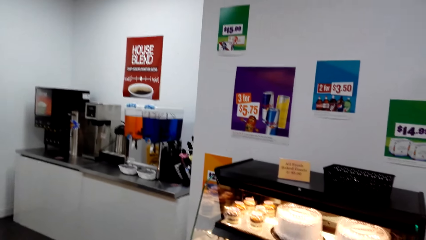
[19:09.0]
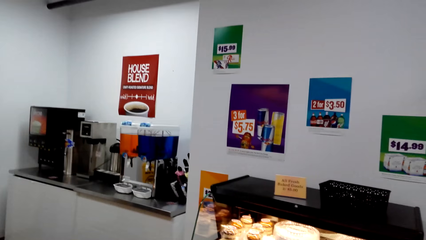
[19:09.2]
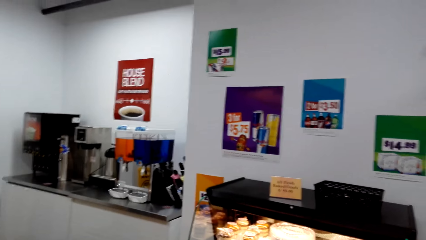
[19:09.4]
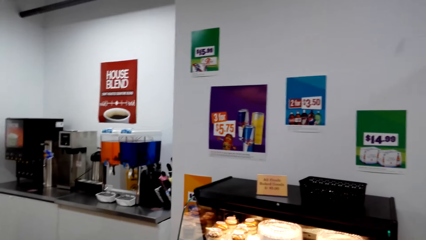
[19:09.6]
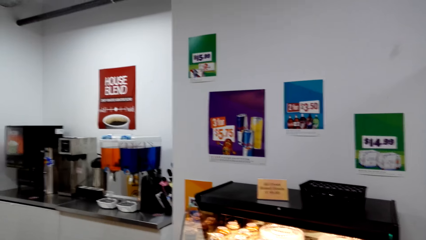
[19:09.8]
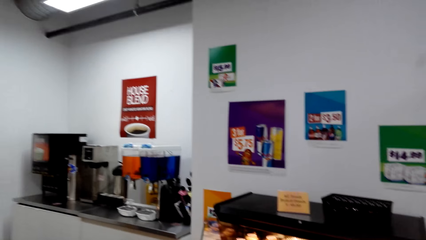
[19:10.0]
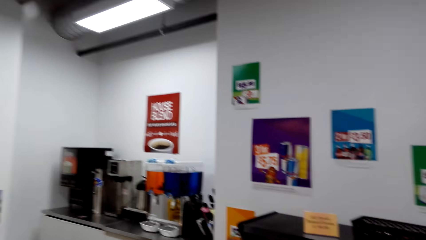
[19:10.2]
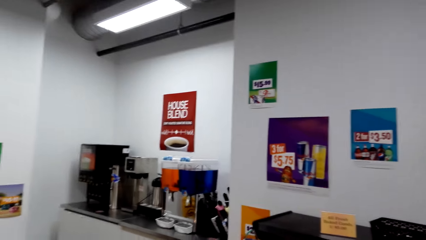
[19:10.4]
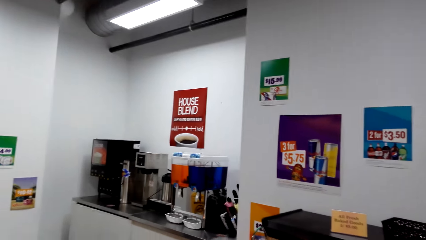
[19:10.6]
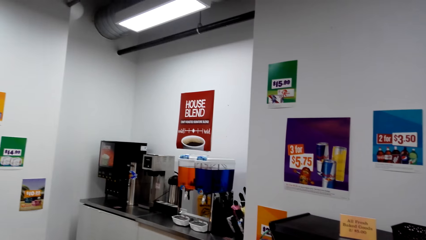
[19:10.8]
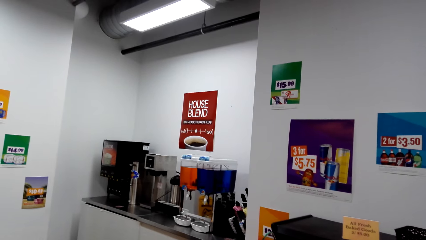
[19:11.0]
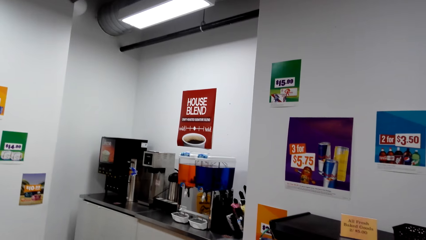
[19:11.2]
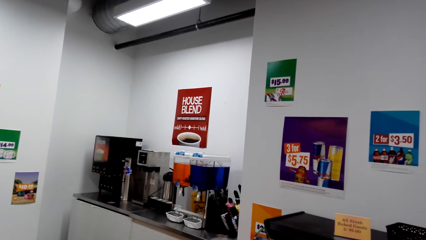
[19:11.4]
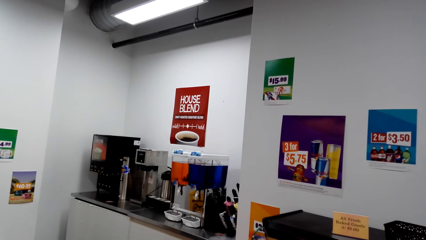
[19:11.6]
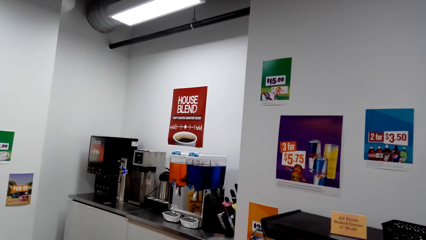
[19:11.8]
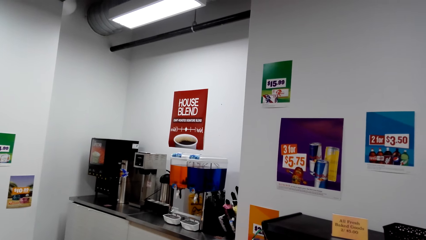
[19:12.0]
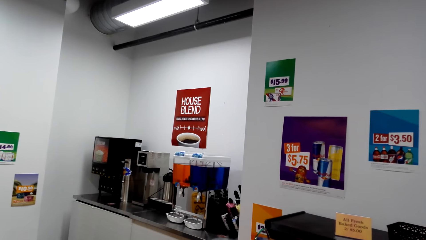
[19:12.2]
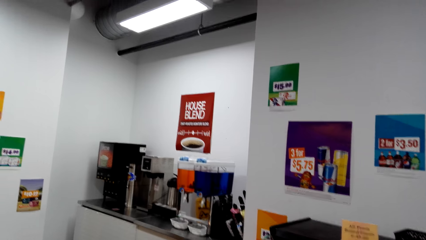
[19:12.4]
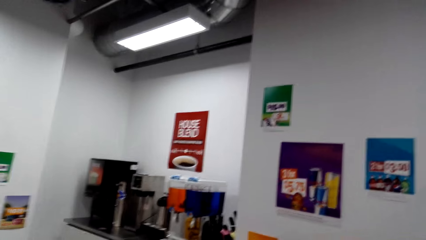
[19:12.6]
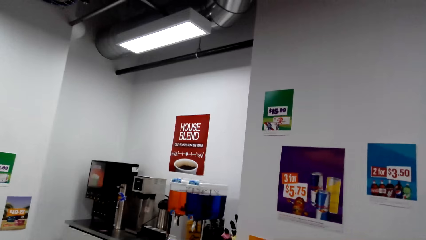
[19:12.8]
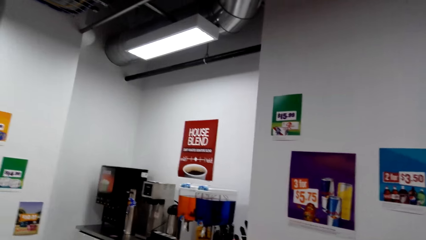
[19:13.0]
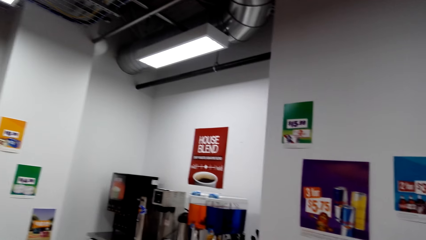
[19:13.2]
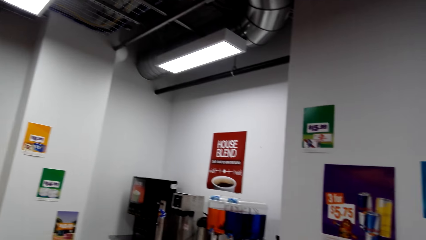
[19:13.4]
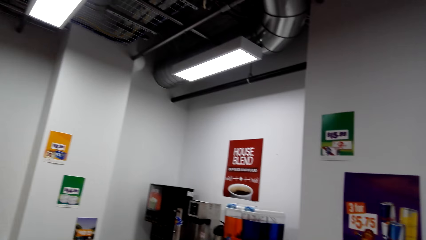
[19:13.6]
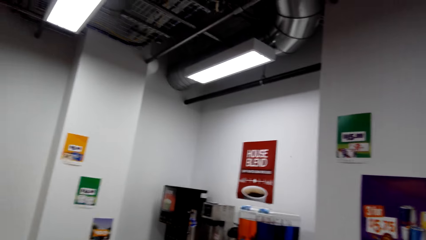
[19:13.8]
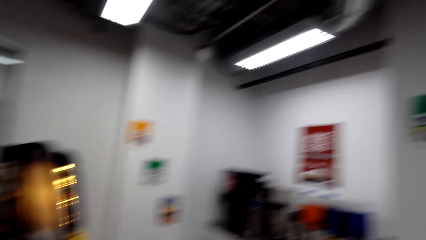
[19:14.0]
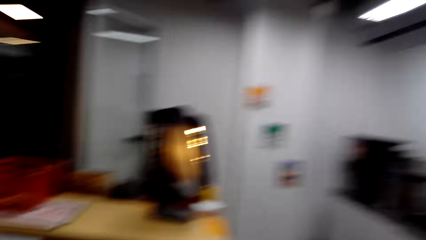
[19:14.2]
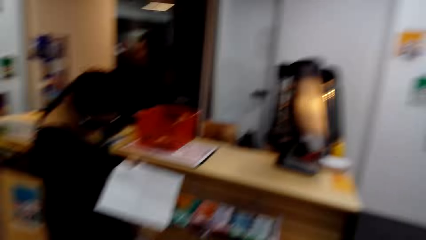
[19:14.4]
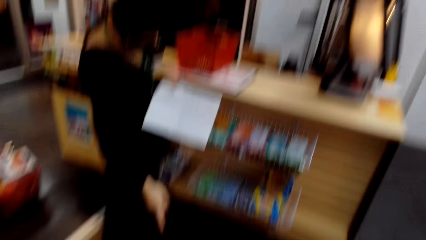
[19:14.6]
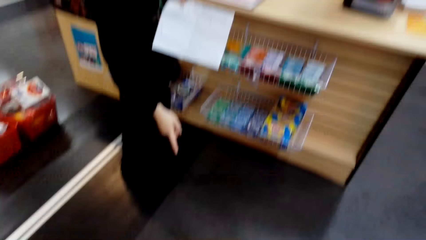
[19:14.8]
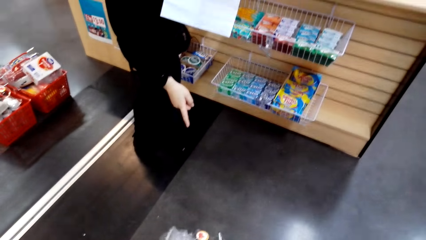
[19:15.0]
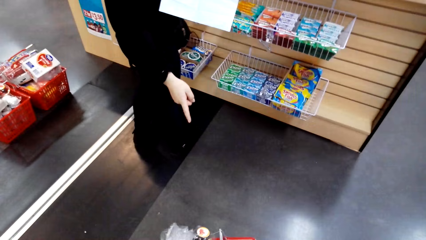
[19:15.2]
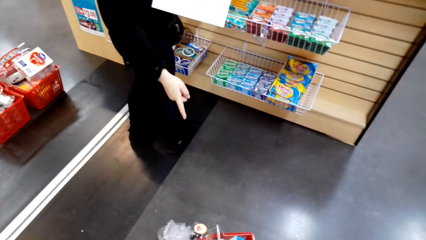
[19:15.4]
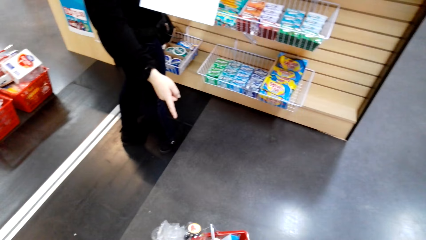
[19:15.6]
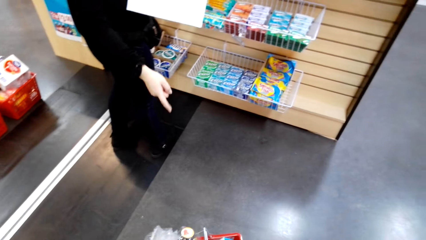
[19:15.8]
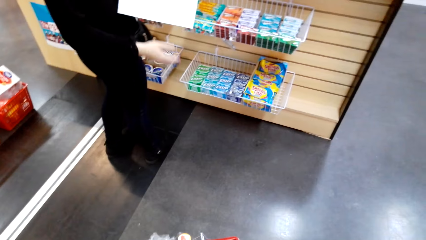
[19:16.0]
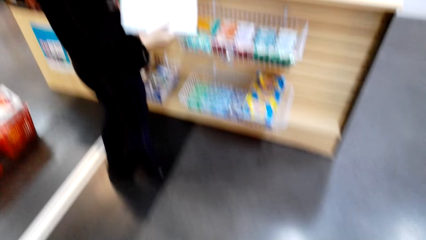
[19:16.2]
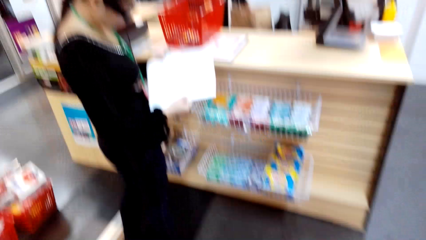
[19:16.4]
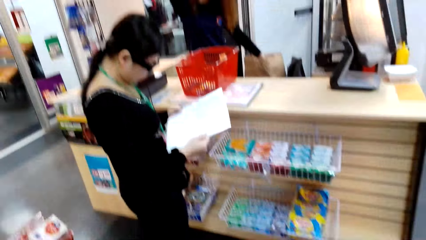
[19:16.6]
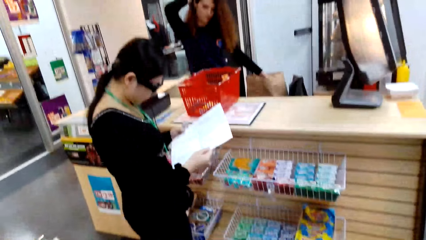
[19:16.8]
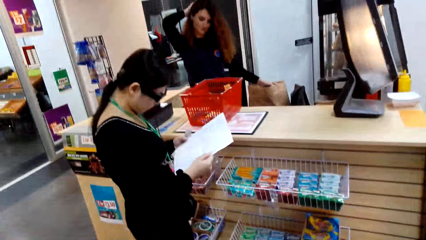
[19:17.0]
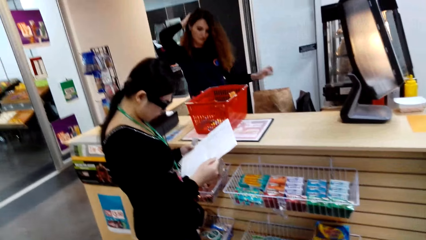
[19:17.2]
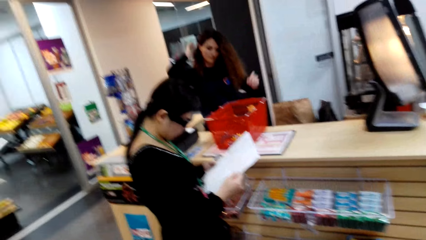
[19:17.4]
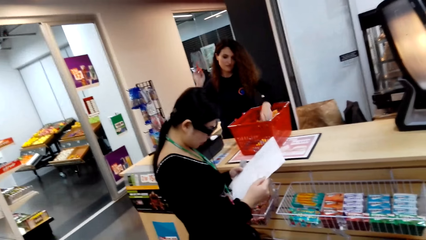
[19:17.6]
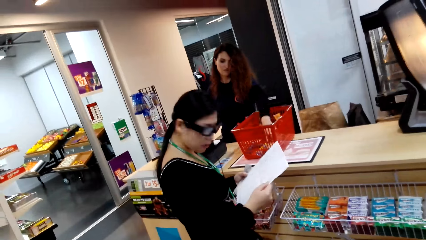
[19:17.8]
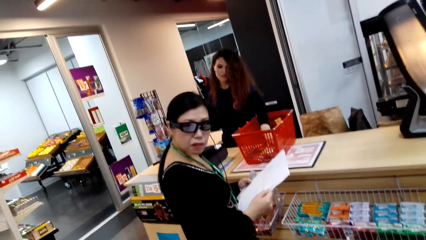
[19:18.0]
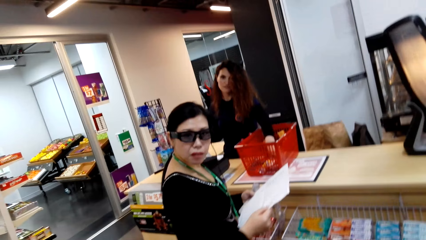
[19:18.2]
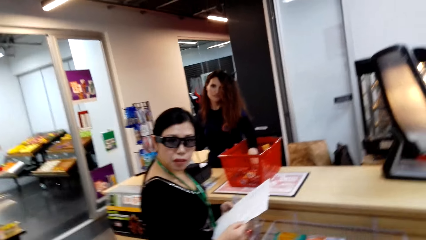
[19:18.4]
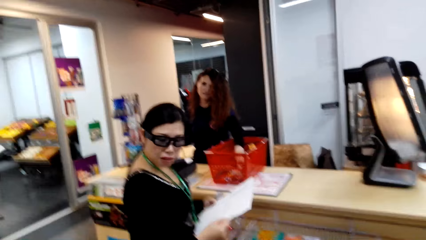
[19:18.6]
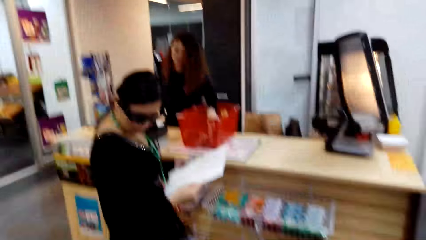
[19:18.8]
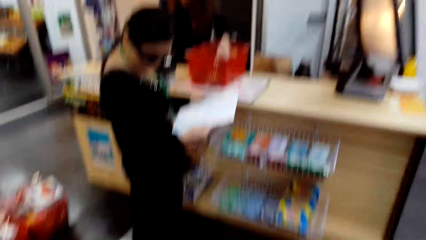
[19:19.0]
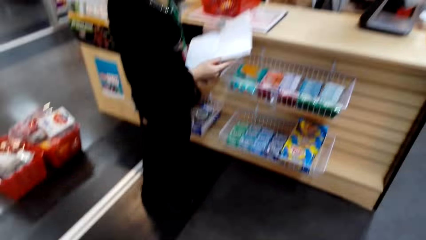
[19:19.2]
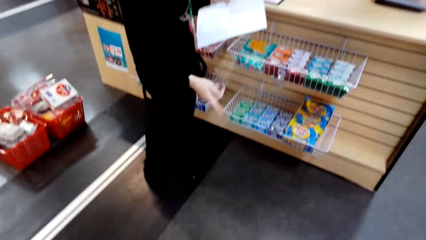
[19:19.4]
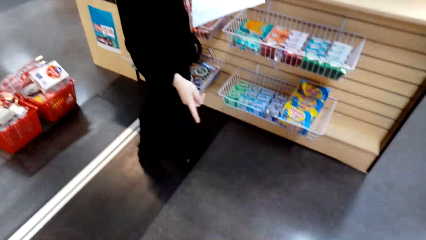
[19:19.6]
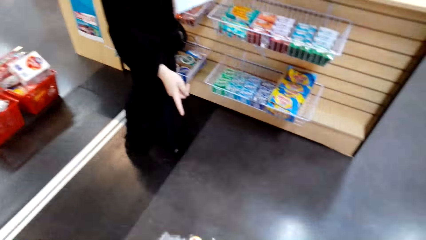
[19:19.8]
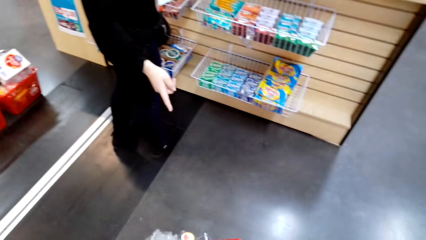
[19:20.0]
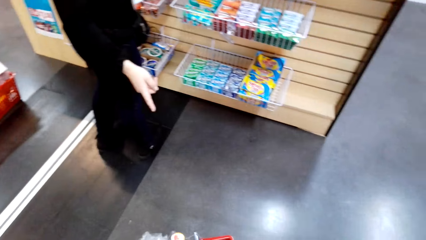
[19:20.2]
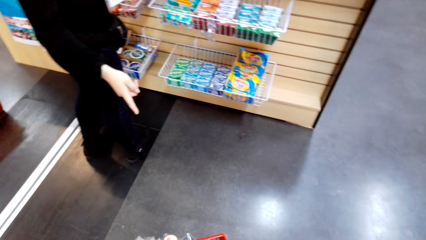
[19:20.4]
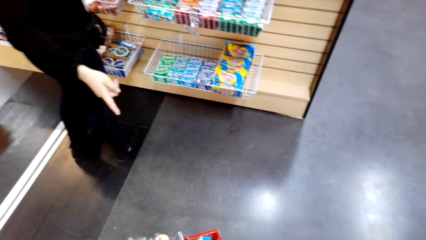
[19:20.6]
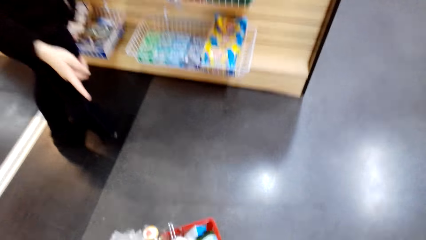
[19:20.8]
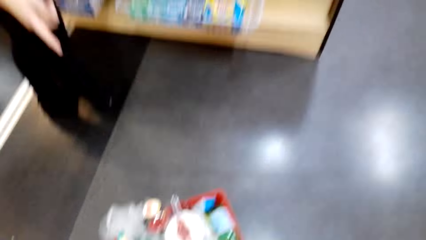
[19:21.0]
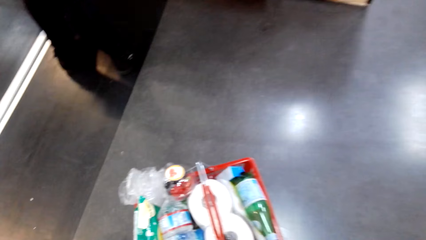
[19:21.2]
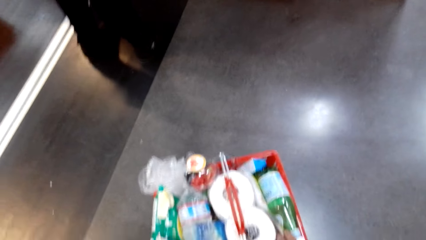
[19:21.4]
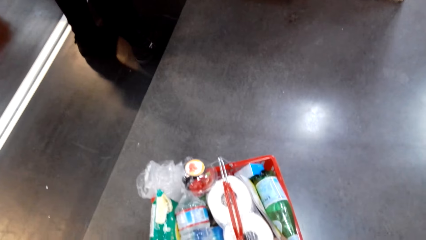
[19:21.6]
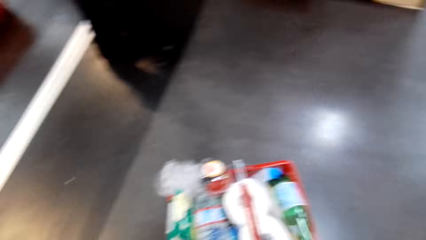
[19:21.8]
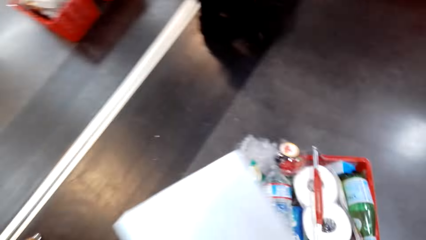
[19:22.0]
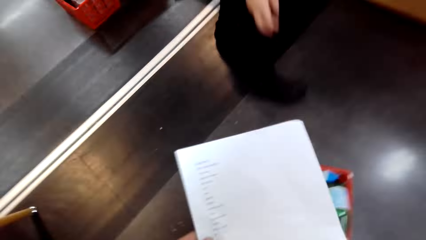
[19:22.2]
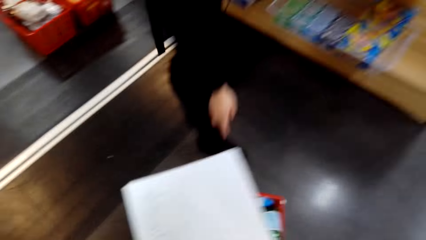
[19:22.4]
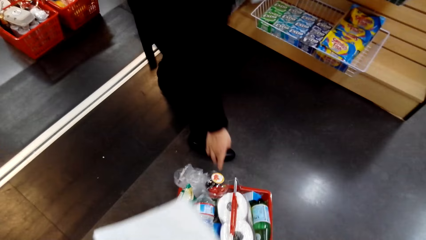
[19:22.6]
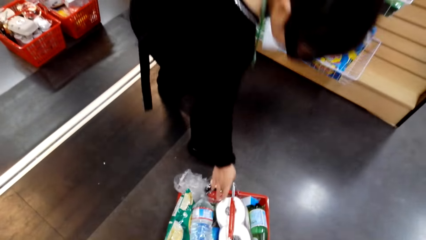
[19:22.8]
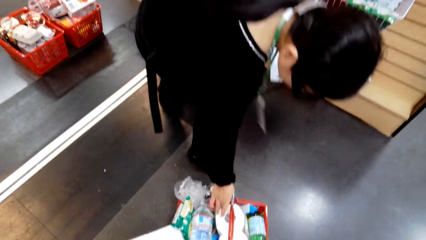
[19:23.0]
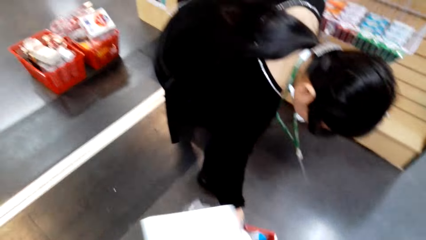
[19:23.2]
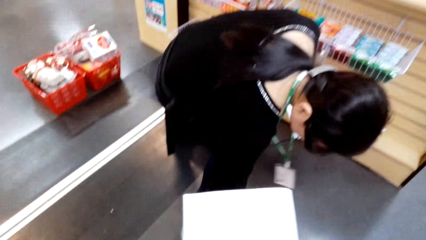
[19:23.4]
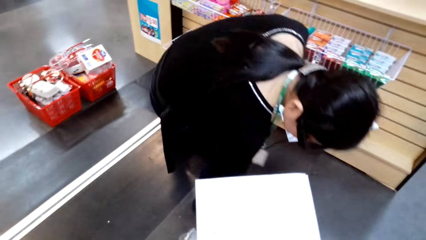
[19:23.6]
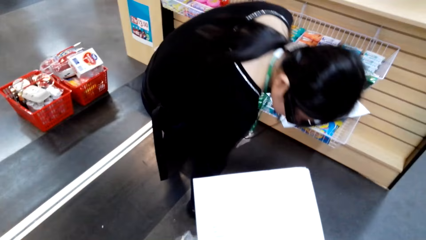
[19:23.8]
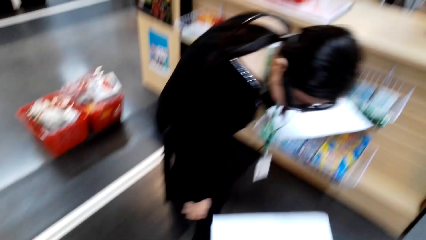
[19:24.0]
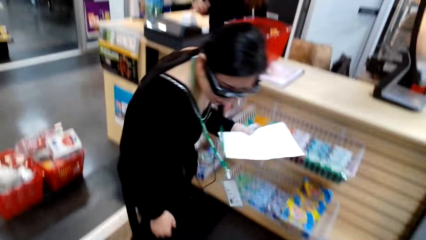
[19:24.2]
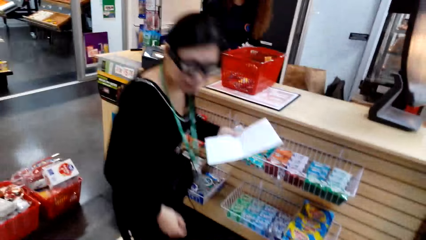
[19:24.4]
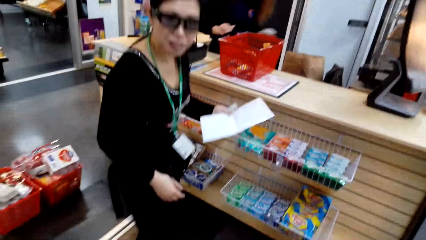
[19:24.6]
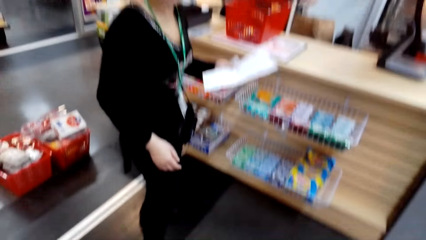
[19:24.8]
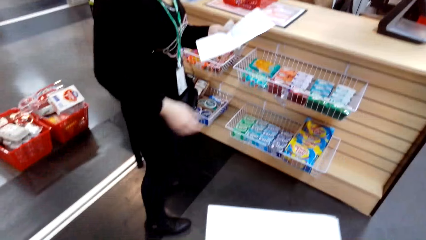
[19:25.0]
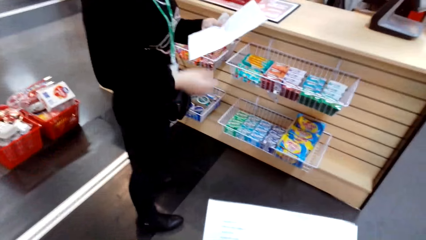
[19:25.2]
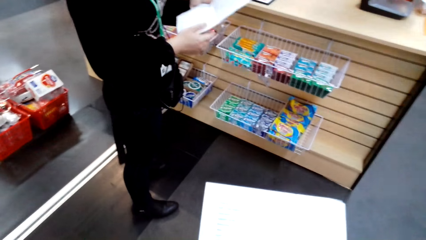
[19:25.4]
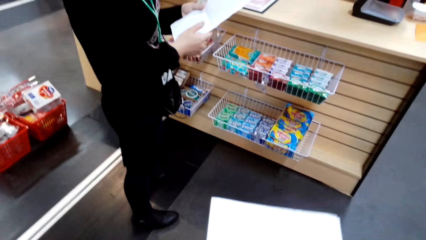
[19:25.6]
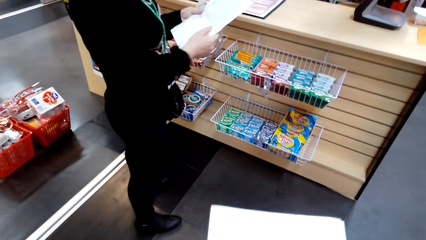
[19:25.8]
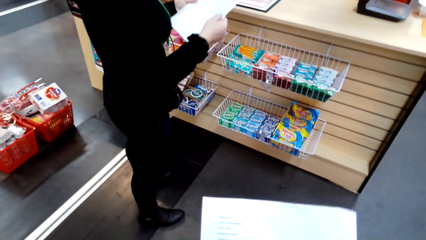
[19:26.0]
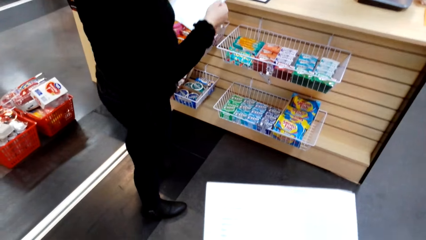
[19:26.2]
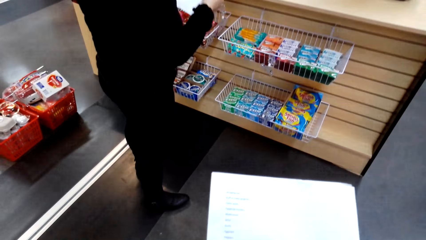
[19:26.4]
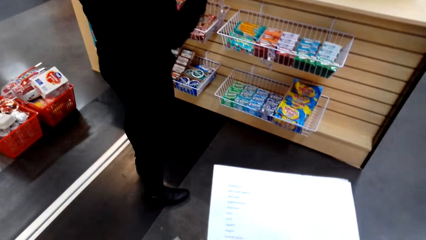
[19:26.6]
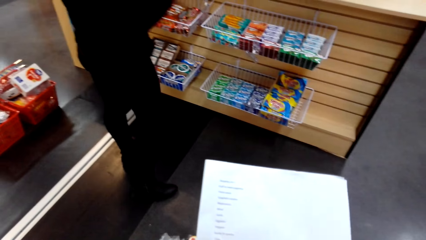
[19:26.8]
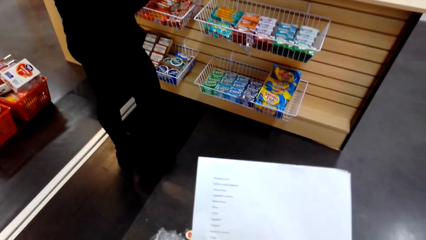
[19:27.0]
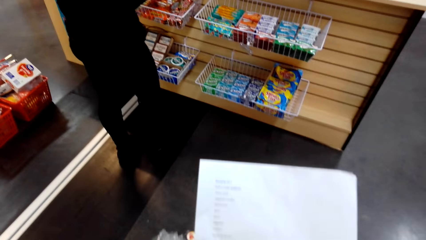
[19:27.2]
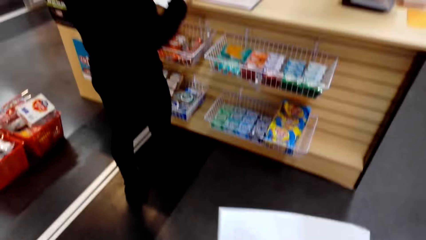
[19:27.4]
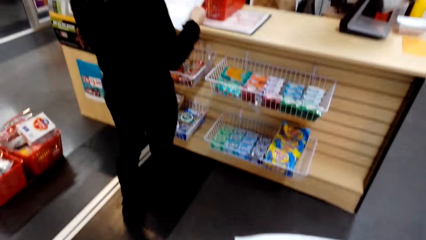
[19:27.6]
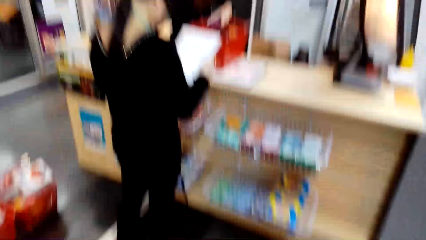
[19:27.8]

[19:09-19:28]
A man points at something. He holds a paper. The man reads the paper. The camera wearer turns around. The man looks down. The camera wearer turns around. The man points at something. The camera wearer turns around. They hold a paper. The man points down at the basket of the camera wearer. The man bends down and holds the paper. The camera wearer turns around.
